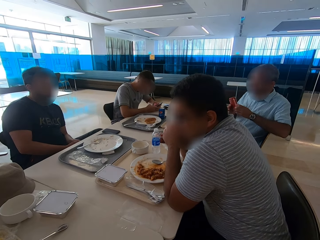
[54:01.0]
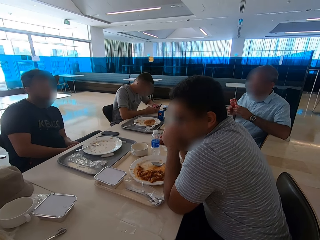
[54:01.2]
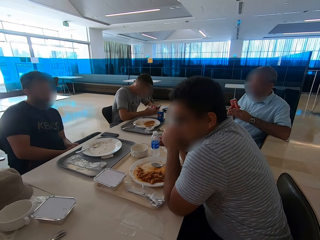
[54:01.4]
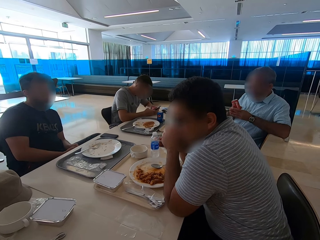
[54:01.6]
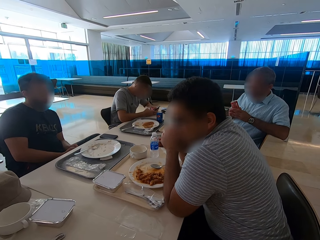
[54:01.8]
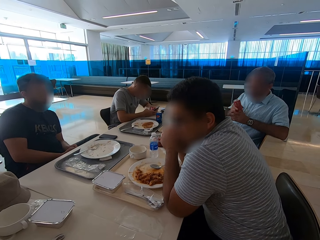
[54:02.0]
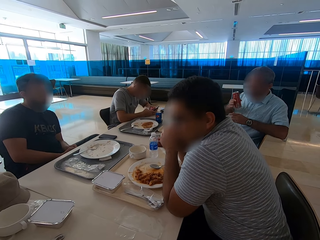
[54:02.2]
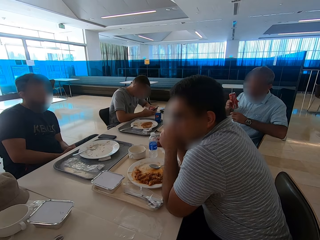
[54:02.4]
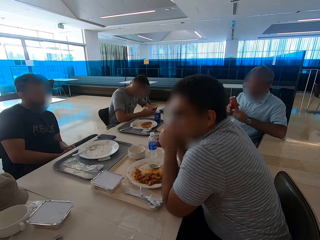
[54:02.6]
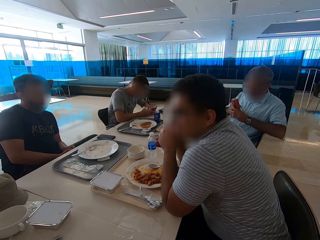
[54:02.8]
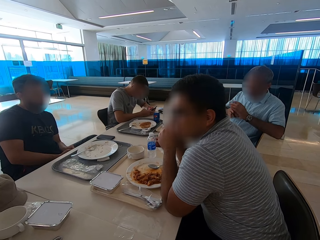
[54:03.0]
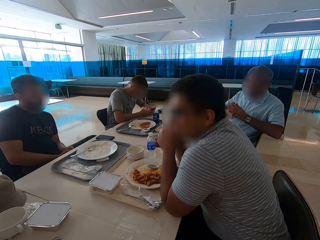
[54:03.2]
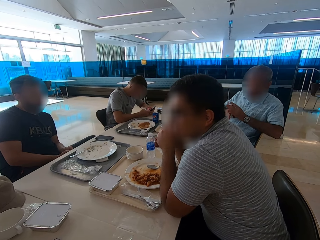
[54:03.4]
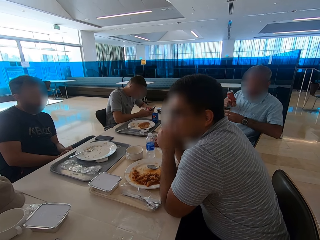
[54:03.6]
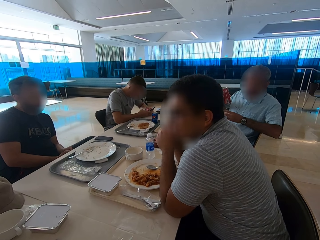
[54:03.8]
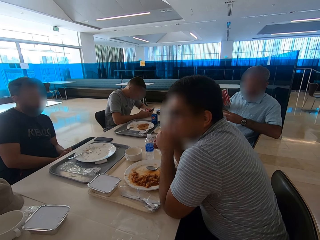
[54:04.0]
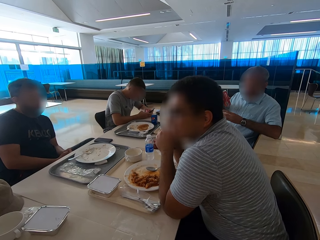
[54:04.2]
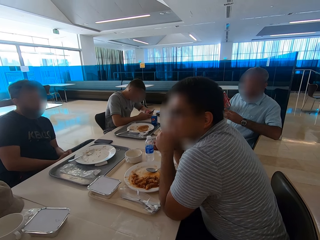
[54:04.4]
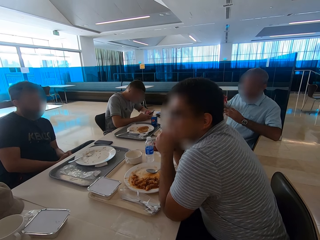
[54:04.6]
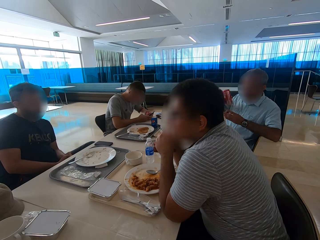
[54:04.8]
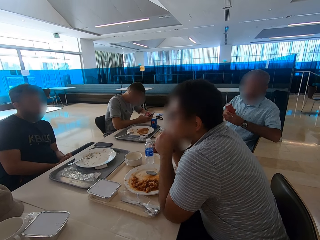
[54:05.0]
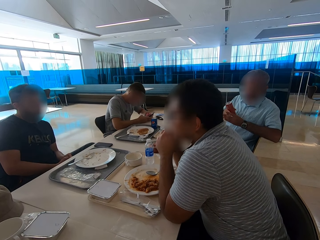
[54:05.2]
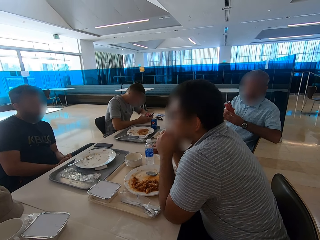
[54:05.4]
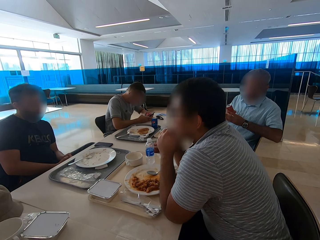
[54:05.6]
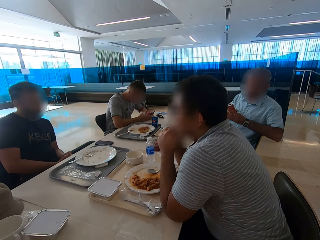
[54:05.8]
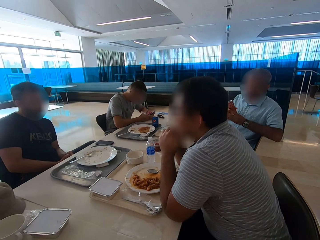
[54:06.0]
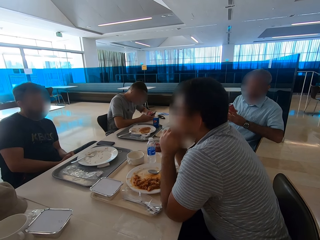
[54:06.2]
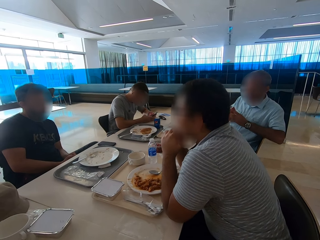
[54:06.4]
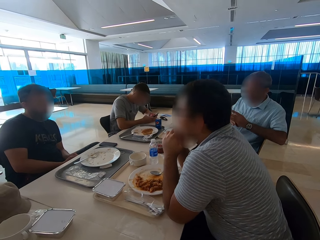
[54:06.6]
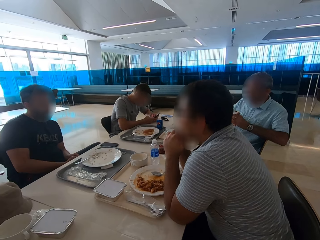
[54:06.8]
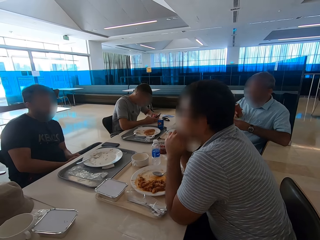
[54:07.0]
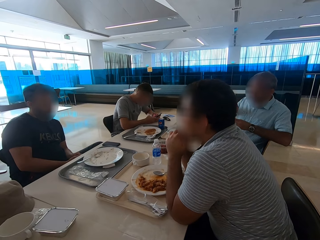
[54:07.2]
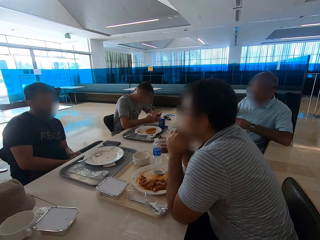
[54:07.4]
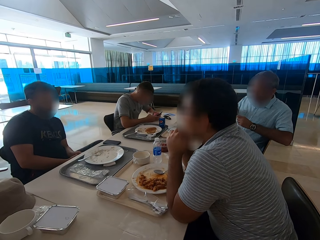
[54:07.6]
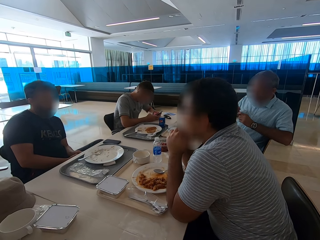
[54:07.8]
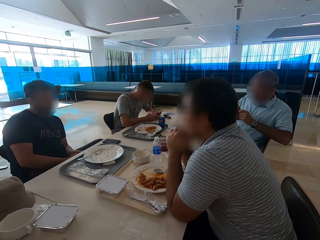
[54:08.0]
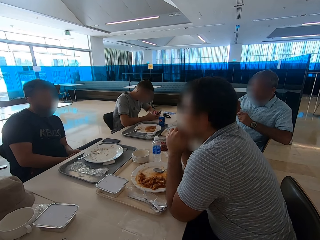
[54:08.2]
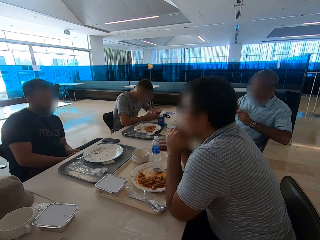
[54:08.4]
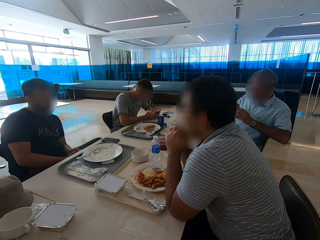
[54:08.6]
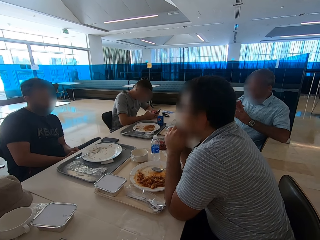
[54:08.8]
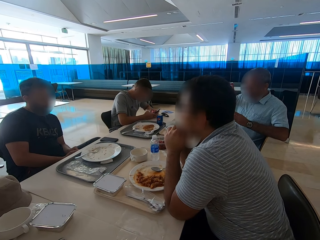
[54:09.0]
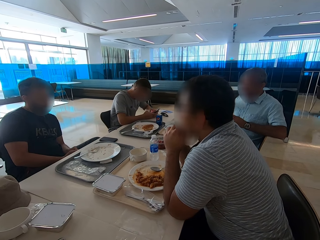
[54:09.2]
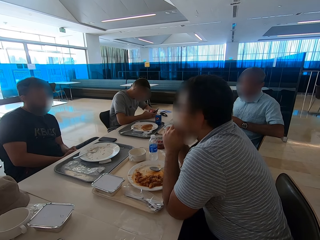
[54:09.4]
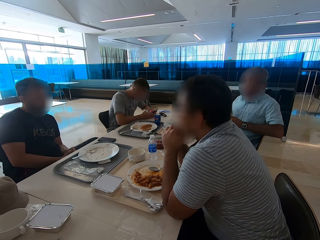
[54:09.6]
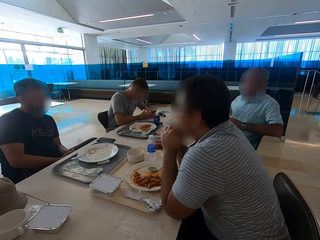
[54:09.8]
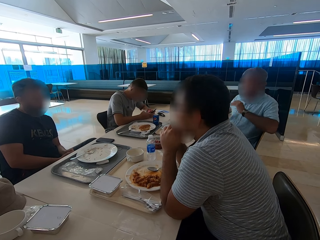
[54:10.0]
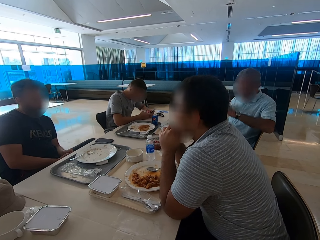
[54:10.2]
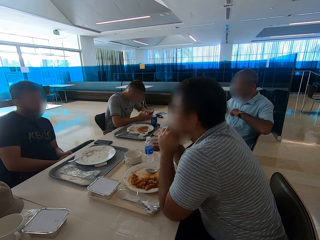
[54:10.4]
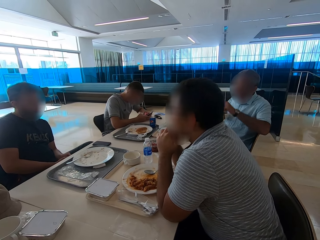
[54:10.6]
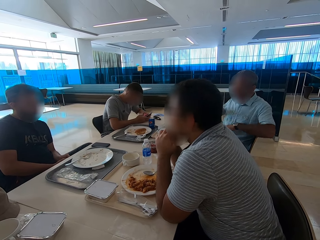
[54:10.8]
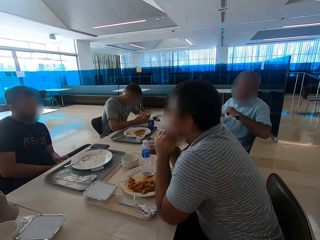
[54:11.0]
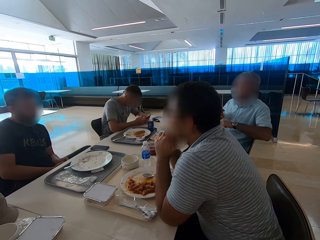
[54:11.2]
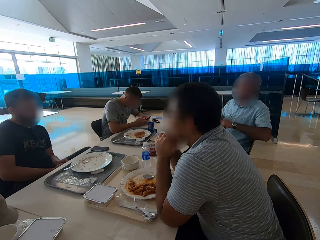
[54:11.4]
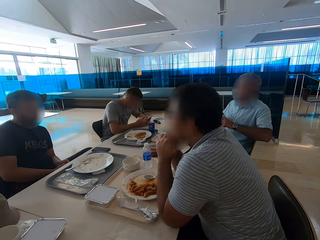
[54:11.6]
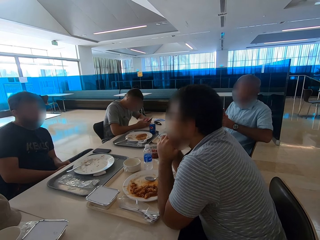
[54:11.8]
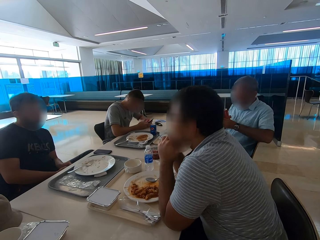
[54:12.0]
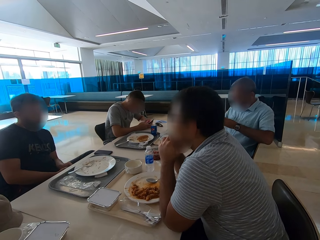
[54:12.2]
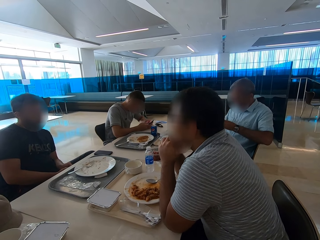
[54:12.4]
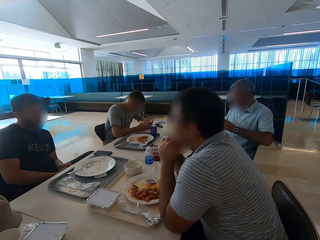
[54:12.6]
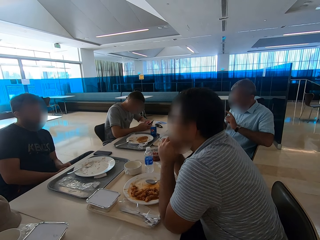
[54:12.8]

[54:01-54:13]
A person shows hand gestures.

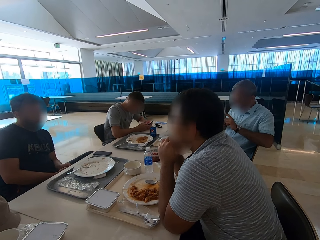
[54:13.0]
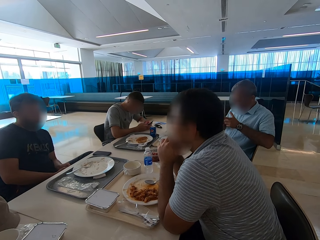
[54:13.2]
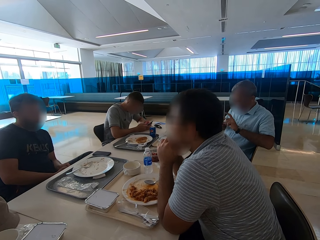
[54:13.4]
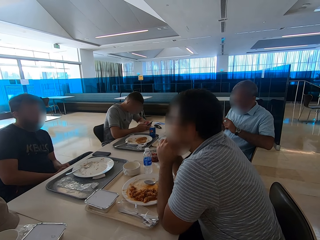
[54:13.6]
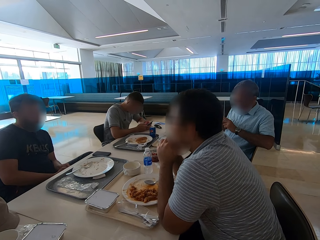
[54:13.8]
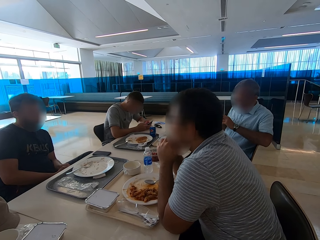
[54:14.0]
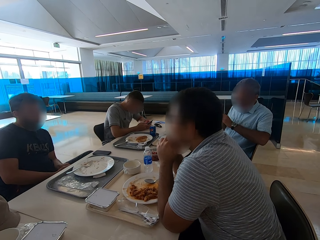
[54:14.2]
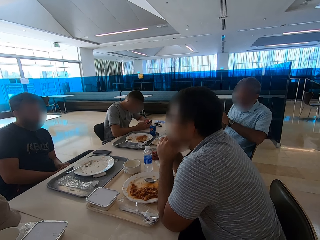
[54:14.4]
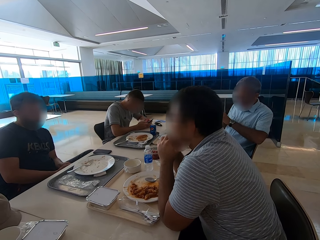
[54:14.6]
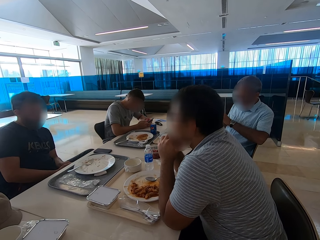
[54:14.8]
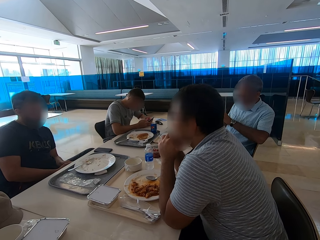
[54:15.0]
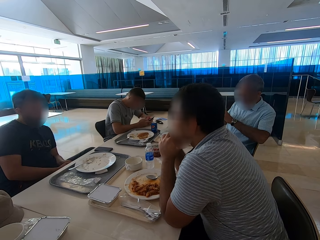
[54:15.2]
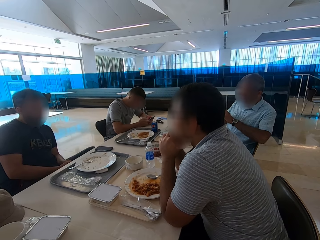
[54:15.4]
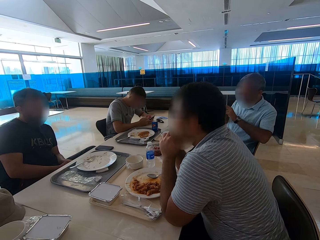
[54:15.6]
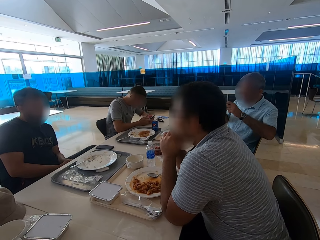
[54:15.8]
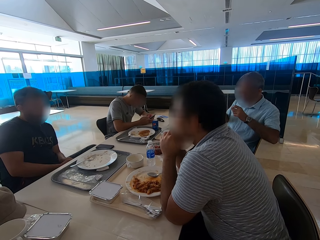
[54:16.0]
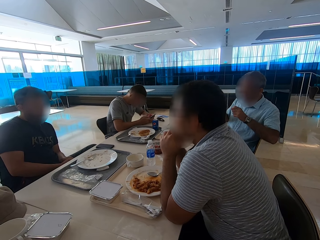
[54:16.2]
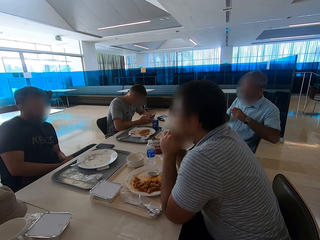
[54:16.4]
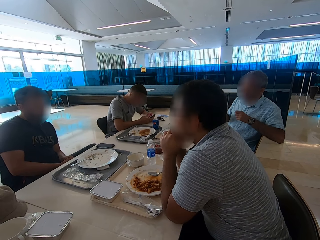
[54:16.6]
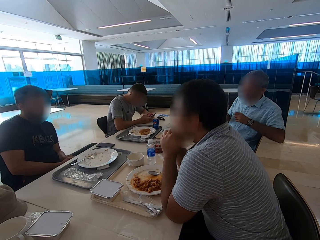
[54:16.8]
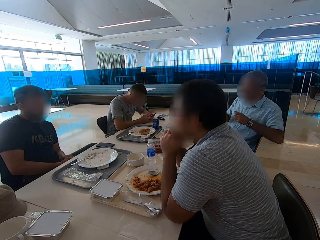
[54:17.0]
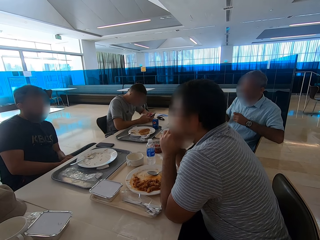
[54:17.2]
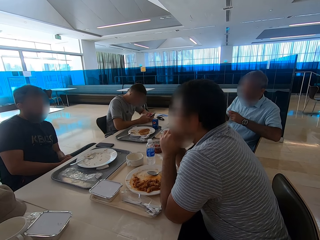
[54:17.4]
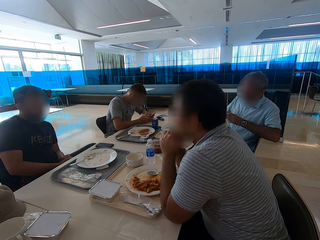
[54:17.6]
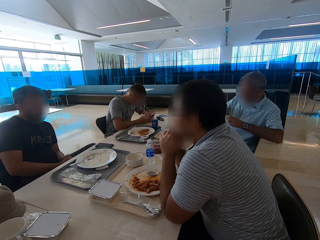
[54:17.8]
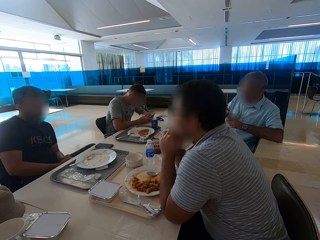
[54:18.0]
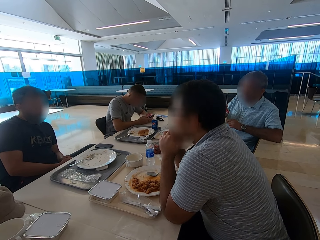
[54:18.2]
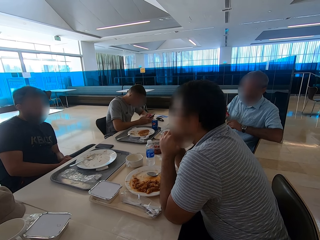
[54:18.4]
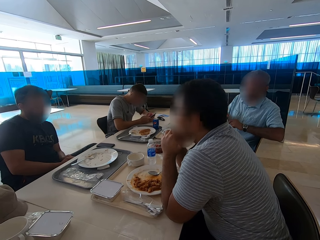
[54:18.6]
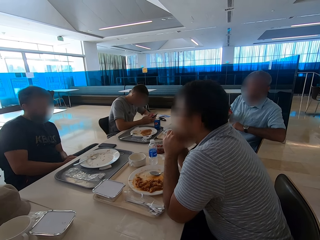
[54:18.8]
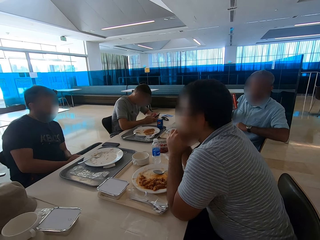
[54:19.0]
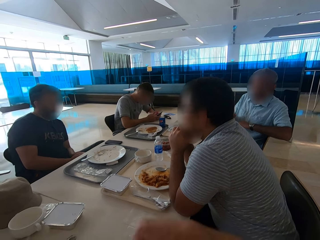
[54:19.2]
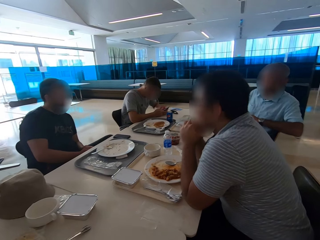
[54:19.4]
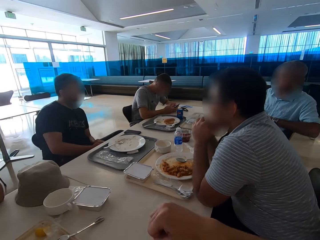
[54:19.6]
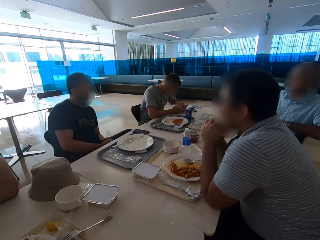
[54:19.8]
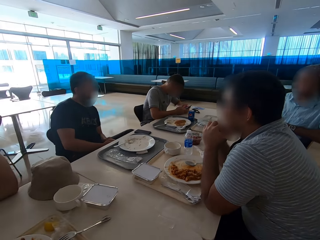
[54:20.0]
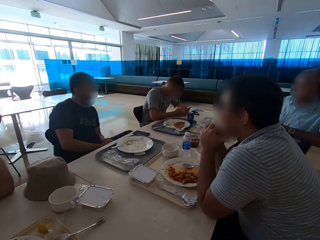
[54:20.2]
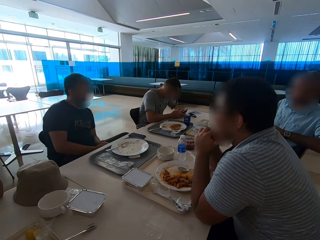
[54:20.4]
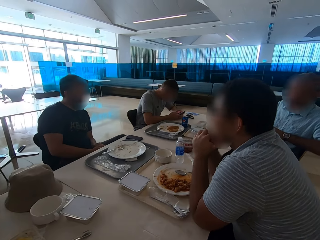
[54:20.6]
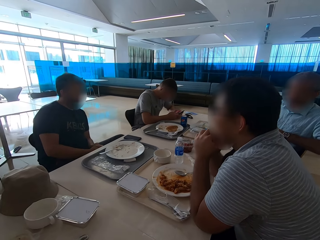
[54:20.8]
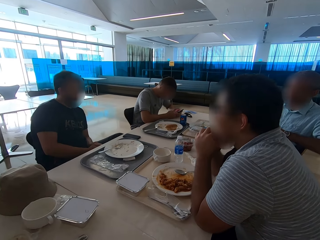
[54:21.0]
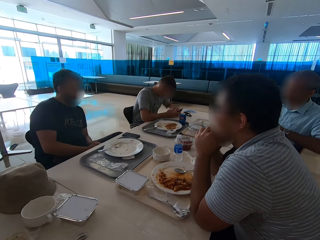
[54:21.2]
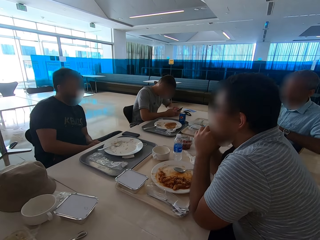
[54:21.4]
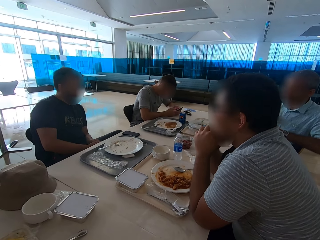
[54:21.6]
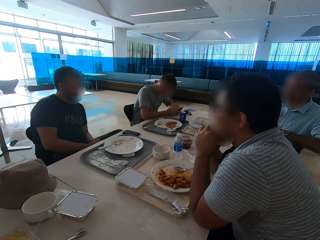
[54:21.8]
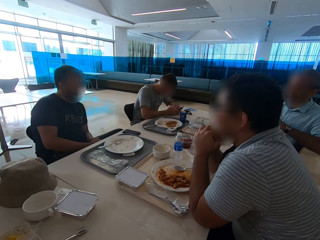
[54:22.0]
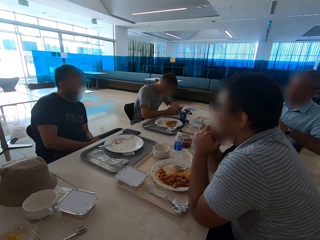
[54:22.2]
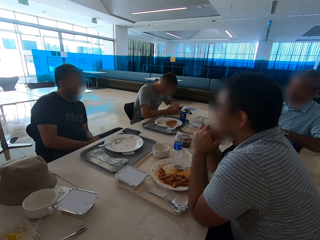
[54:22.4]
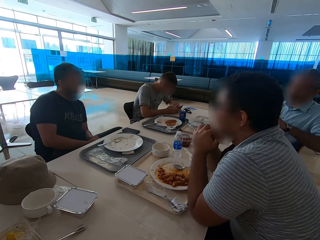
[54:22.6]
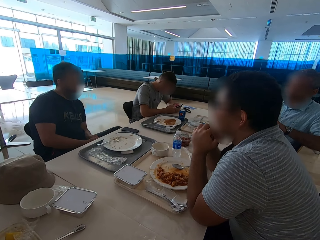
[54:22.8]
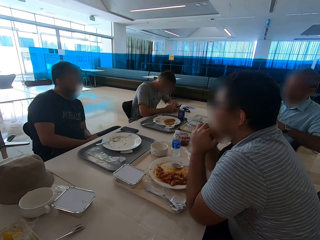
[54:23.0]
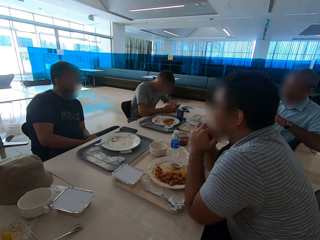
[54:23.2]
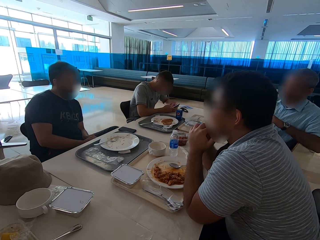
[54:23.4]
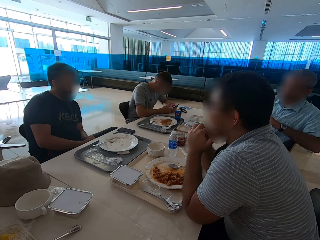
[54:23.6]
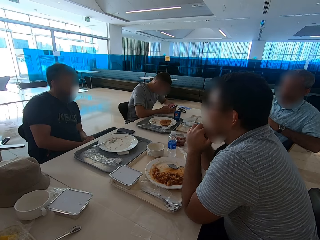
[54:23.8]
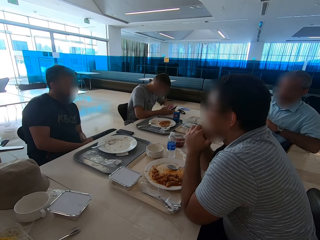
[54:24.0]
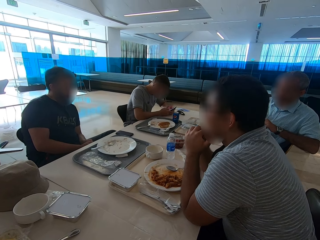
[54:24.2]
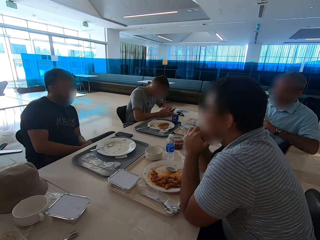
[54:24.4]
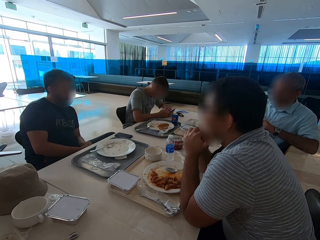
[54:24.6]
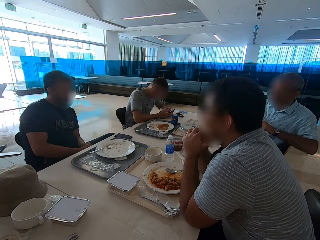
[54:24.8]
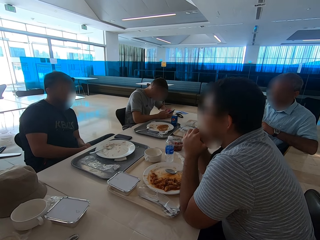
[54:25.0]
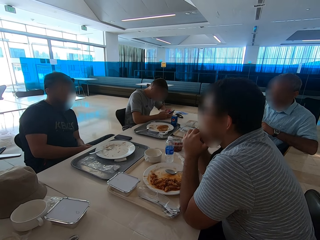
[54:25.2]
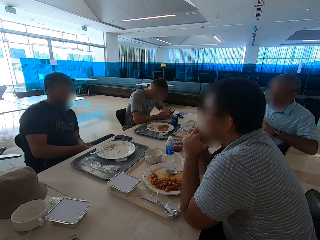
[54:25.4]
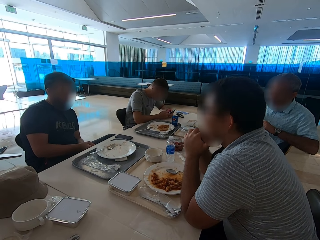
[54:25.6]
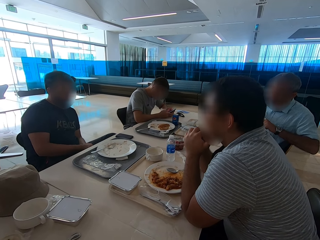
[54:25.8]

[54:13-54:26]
The camera wearer gestures with the right hand. They move the hands. A man gestures.
